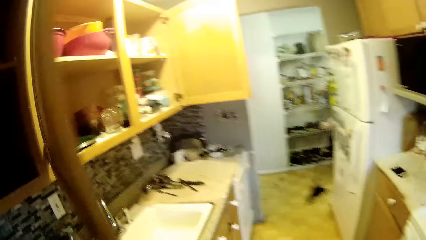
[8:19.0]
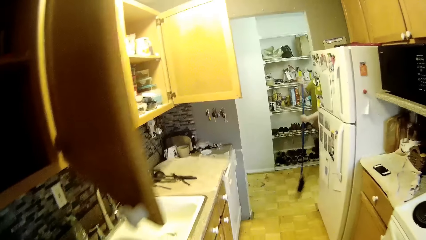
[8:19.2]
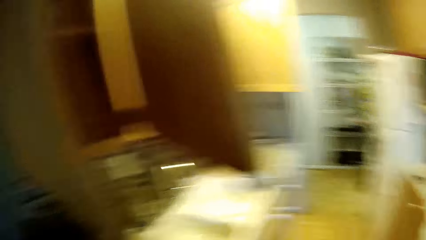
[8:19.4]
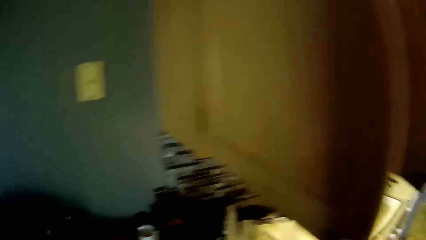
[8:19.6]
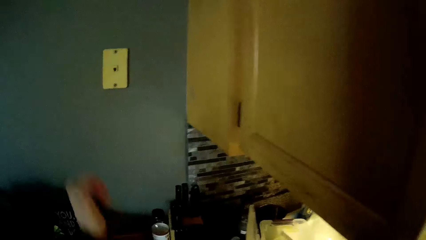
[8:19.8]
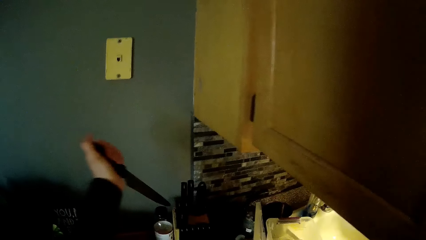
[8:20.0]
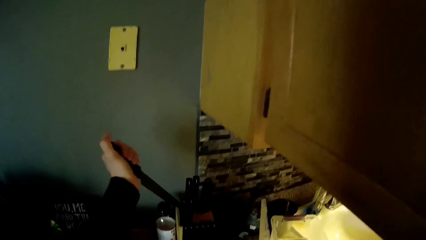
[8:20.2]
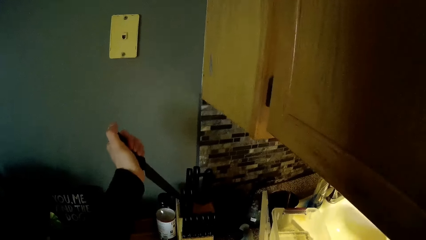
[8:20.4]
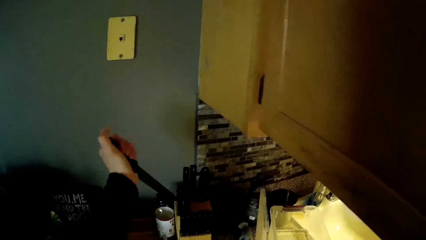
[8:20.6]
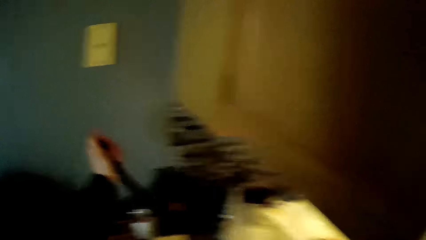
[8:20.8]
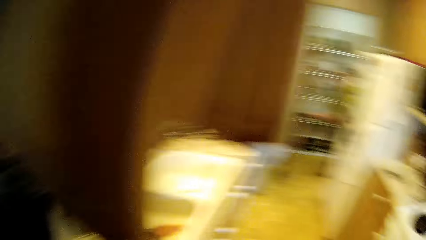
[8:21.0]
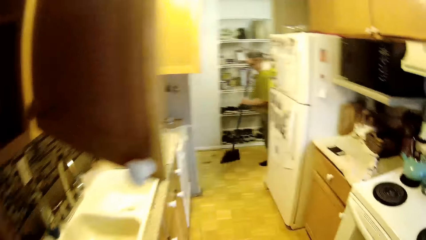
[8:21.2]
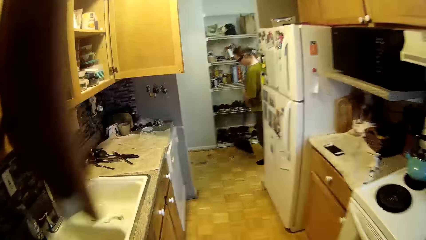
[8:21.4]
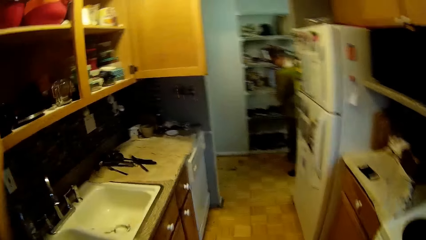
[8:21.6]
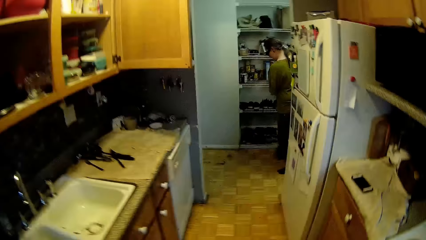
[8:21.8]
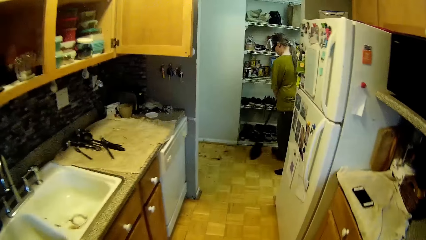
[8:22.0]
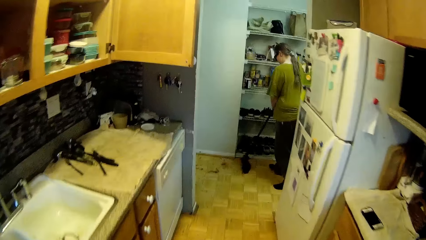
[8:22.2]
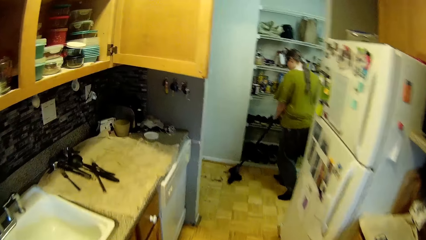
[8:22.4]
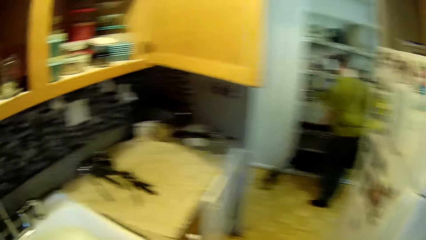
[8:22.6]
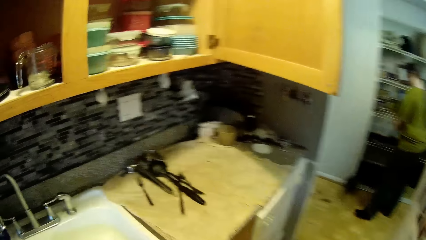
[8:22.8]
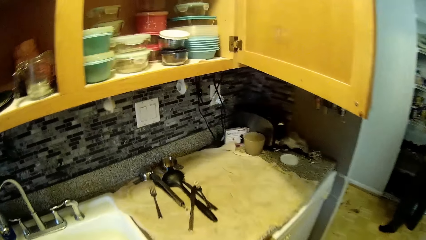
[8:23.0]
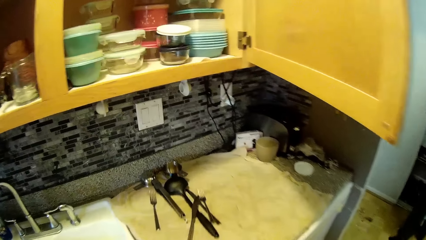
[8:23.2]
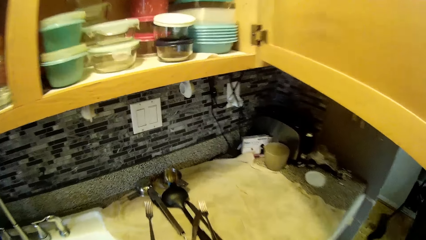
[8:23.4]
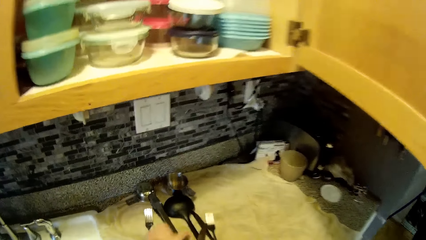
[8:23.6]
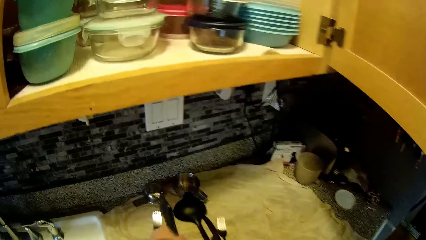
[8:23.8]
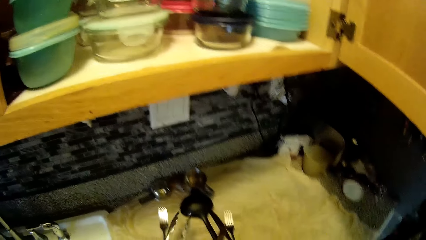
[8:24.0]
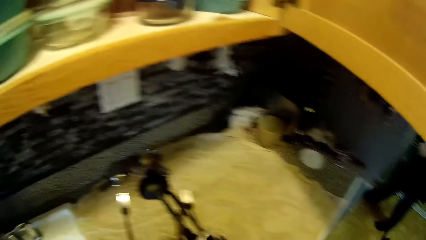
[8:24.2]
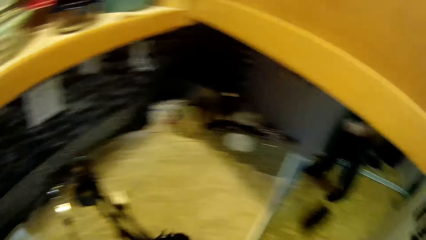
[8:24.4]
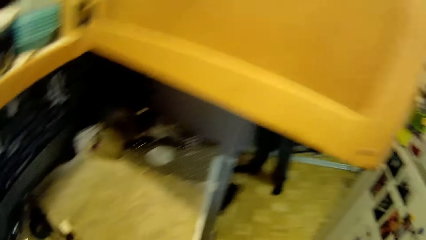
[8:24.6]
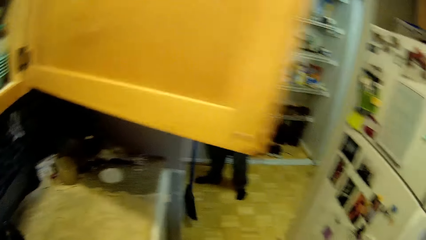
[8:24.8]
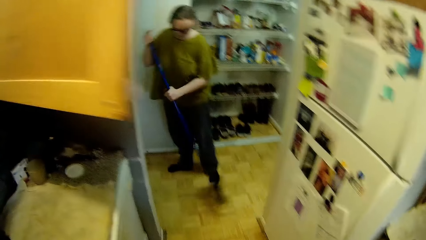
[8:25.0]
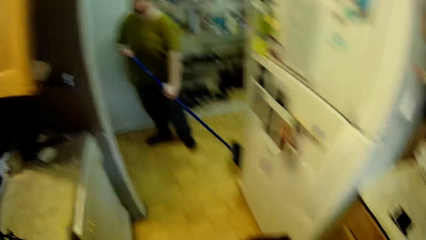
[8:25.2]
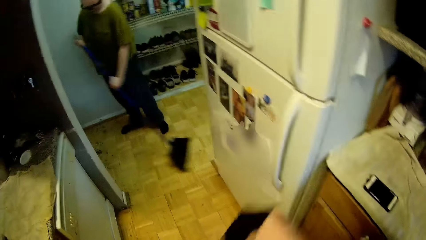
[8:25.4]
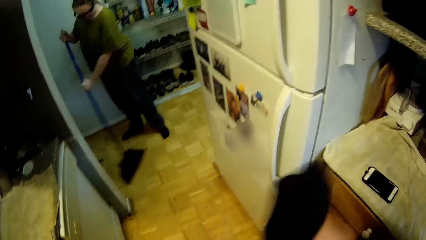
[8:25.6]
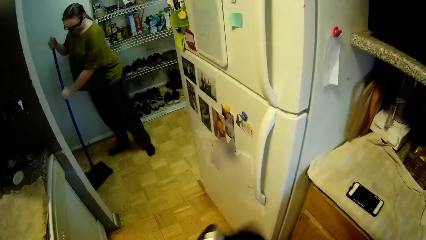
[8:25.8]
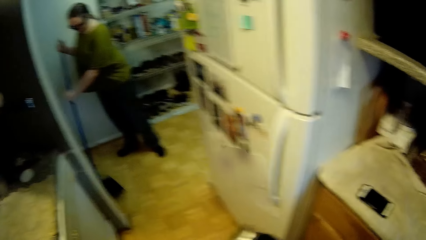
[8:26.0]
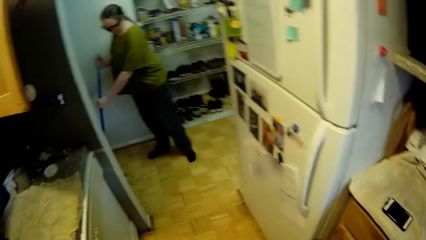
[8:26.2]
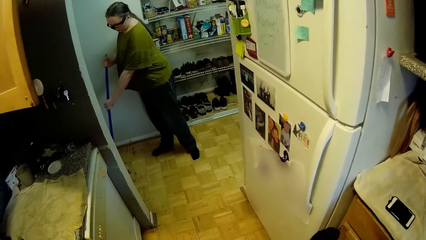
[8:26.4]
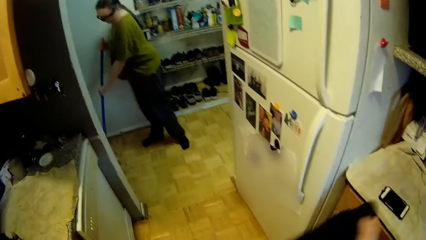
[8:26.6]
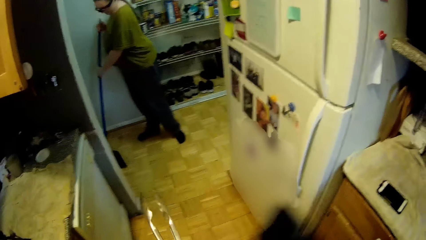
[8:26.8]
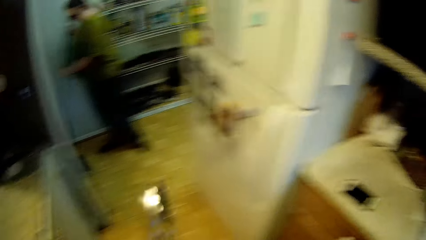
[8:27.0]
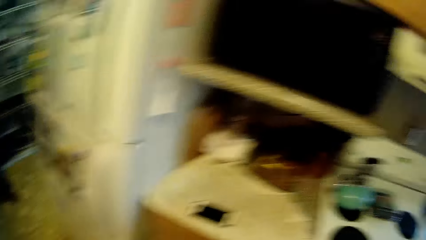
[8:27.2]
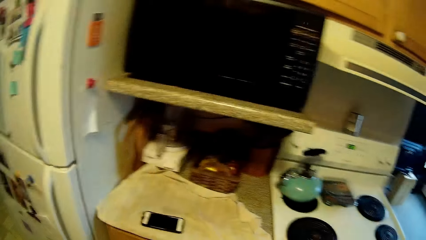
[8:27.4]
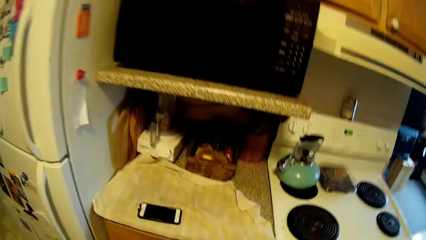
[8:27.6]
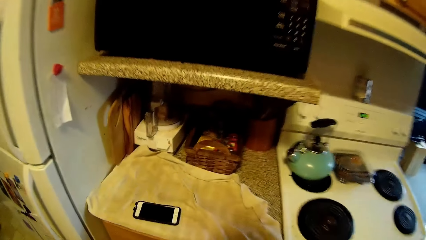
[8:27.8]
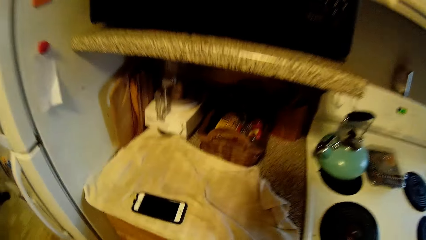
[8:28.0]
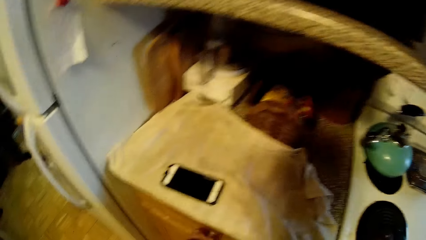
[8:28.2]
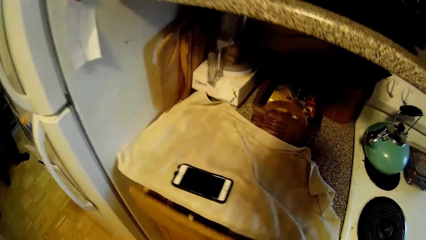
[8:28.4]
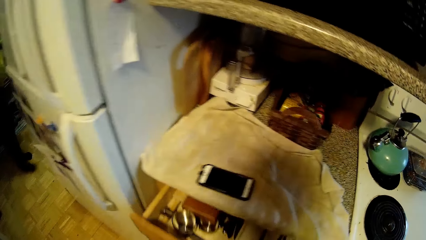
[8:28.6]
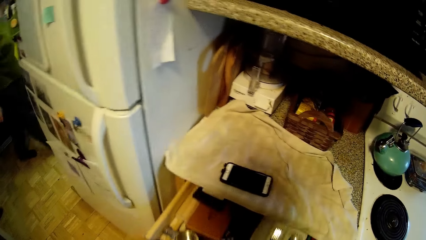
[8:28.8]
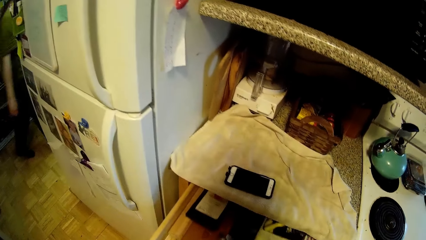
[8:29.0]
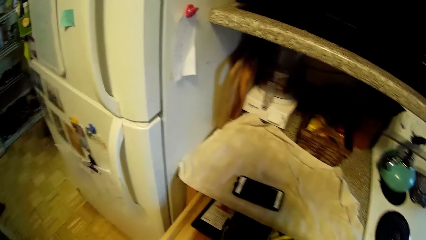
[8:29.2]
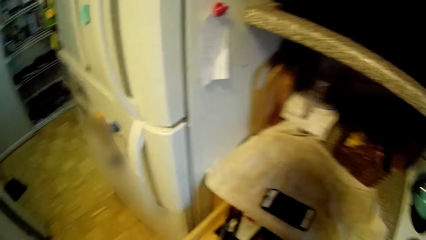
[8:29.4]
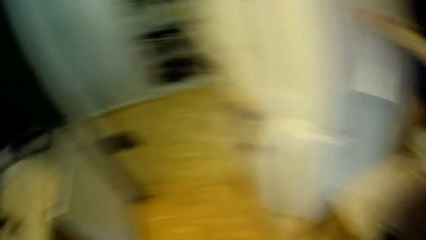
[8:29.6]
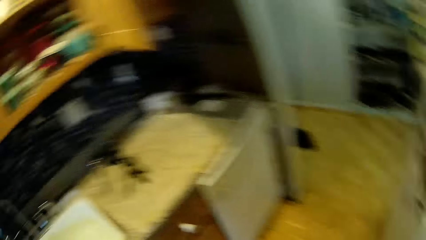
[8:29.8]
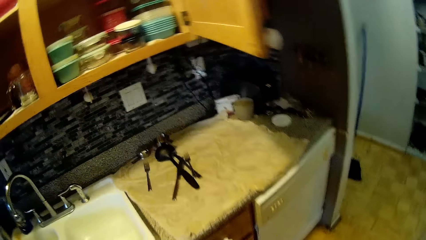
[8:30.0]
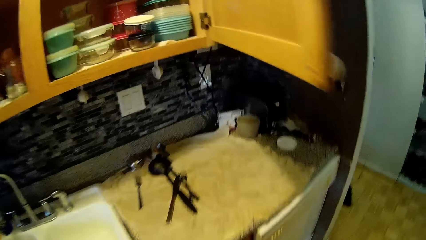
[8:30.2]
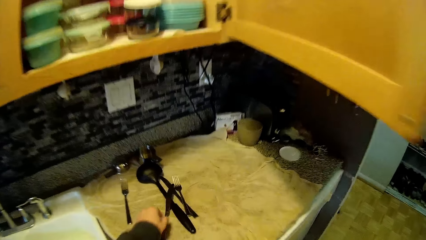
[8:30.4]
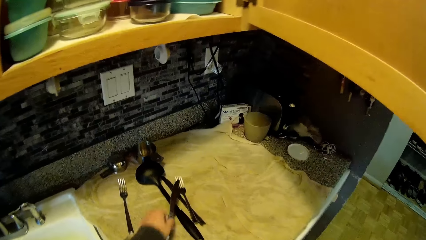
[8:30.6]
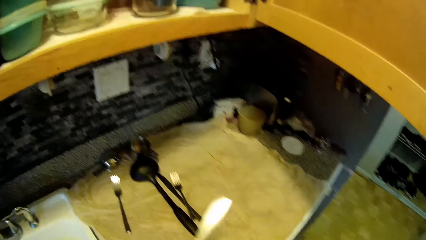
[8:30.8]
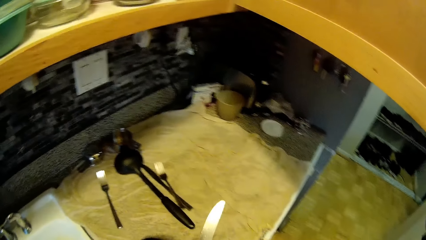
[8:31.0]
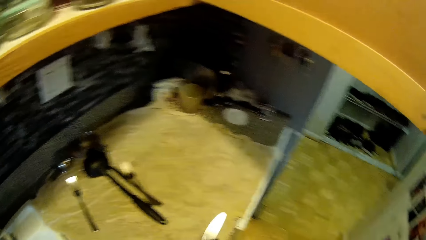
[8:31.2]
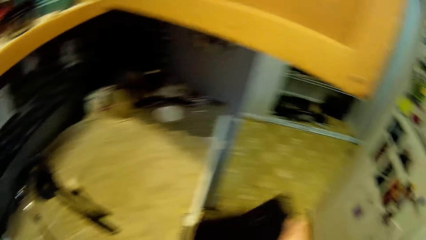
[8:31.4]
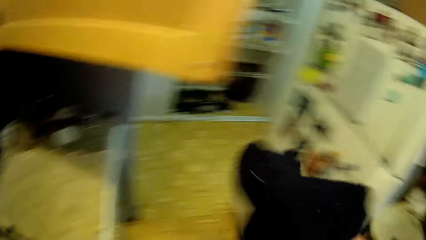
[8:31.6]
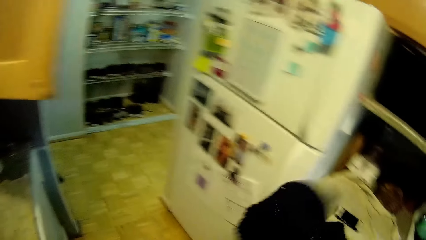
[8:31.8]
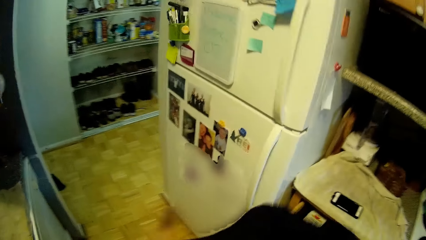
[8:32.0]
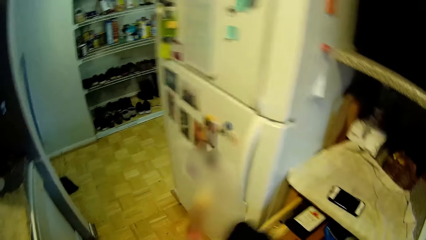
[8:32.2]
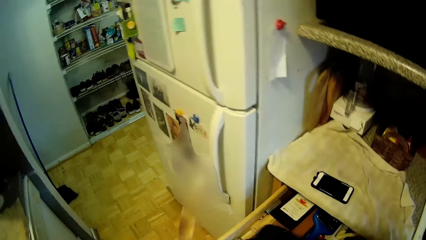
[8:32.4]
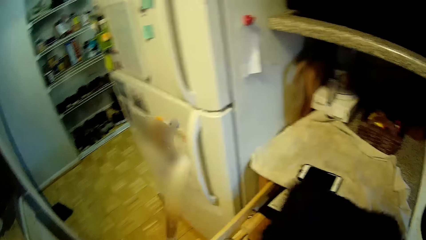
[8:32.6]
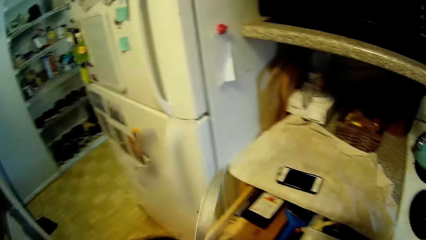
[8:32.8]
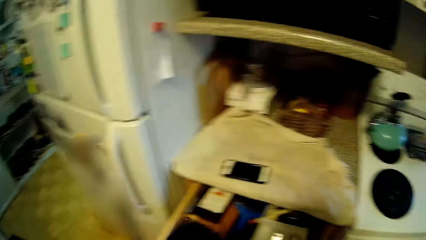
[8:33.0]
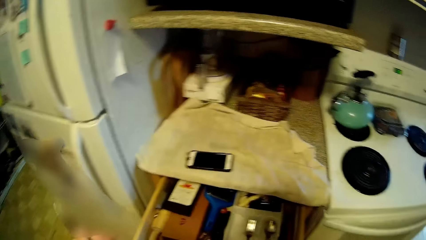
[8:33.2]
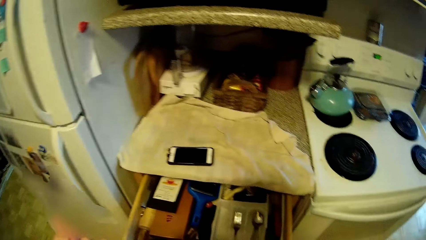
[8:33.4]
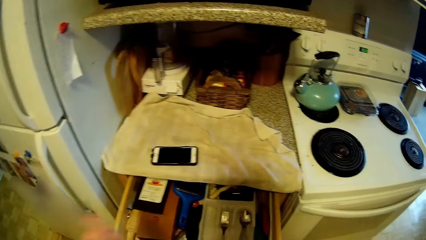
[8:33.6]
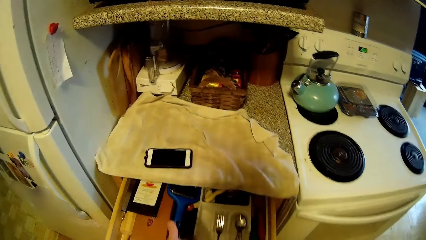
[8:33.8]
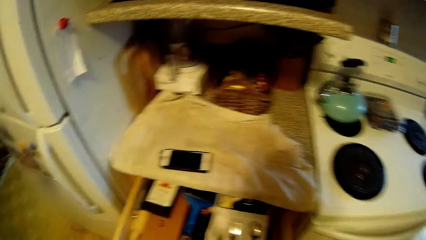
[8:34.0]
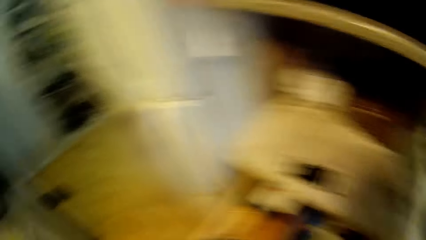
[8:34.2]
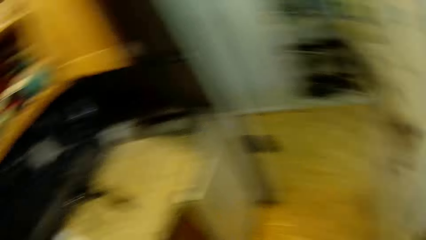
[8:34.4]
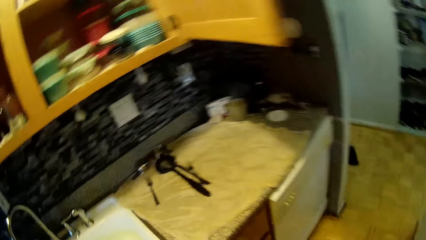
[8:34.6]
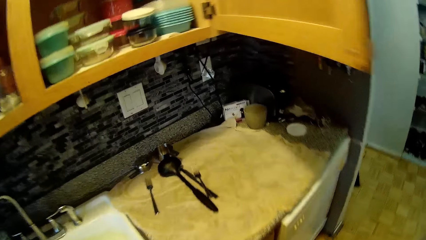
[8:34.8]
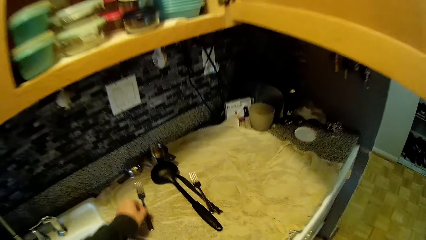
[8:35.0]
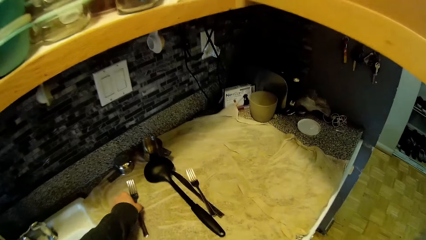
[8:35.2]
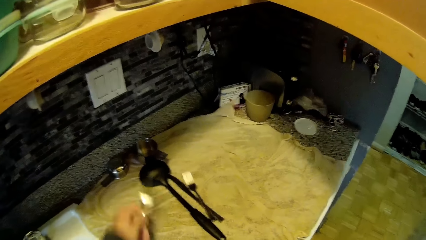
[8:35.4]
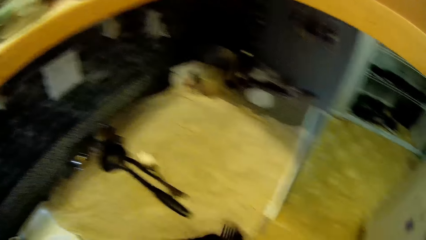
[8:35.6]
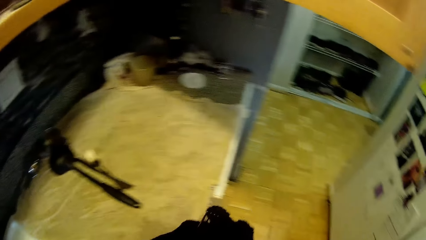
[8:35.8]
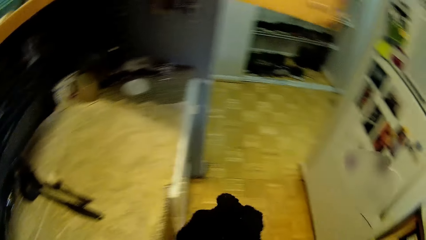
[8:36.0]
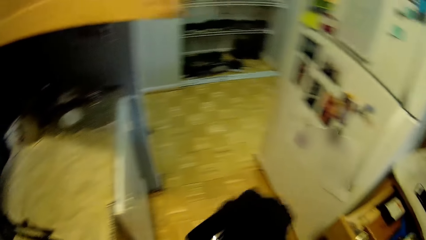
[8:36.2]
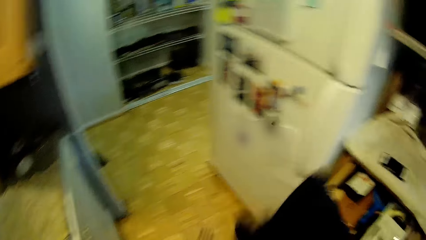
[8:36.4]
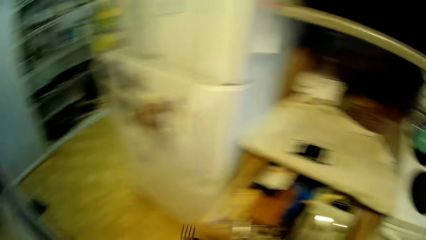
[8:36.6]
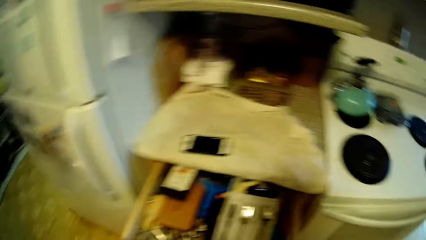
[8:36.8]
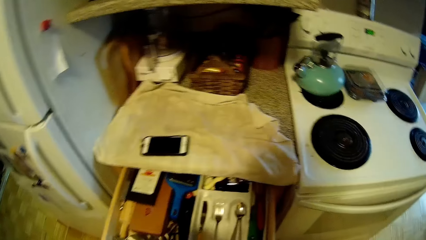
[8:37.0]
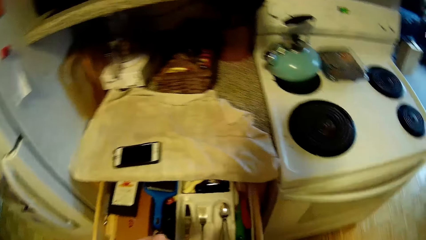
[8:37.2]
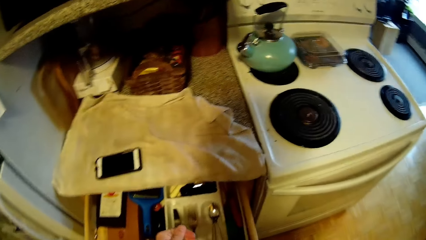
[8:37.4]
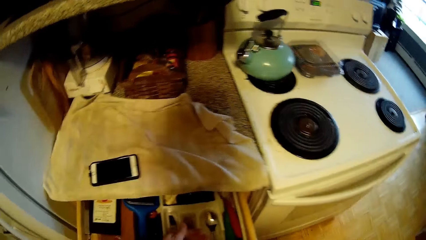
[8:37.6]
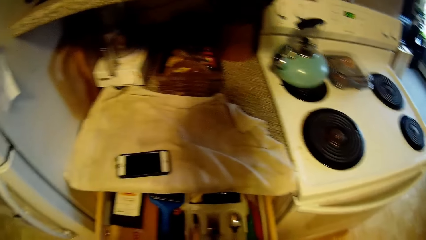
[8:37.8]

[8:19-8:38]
The camera wearer inserts the knife into the knife rack with his left hand. He closes the cabinet. The woman sweeps the floor with a broom with both hands. The woman mops the floor. The camera wearer picks up a tong or fork from the table with his left hand. He cleans the tong with a cloth in his right hand. He opens a drawer. He places the fork in the drawer. He picks up a knife from the table with his left hand. He walks in the kitchen. He wipes the knife with the cloth in his right hand. He drops the knife in the drawer with his left hand. He picks up a fork with his left hand. He wipes the fork with the cloth in his right hand. He drops the fork in the drawer with his left hand.
